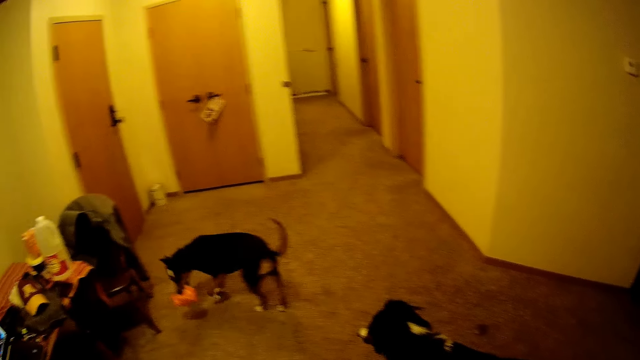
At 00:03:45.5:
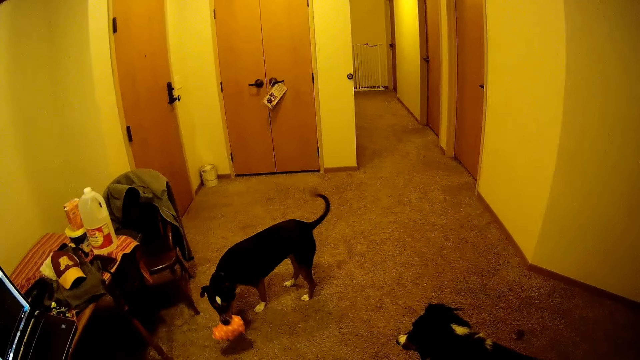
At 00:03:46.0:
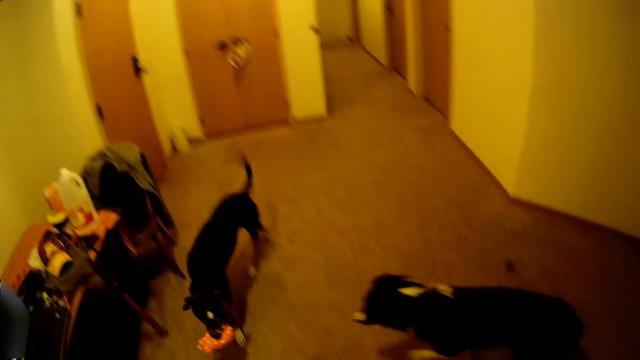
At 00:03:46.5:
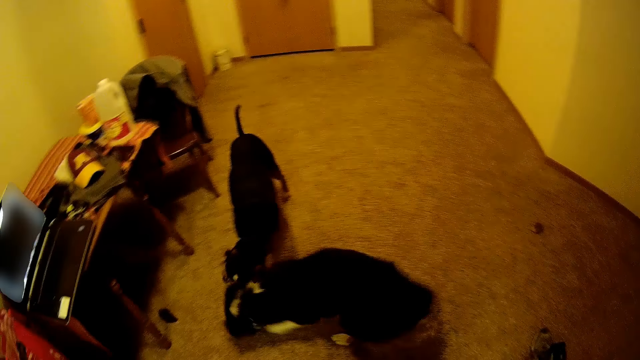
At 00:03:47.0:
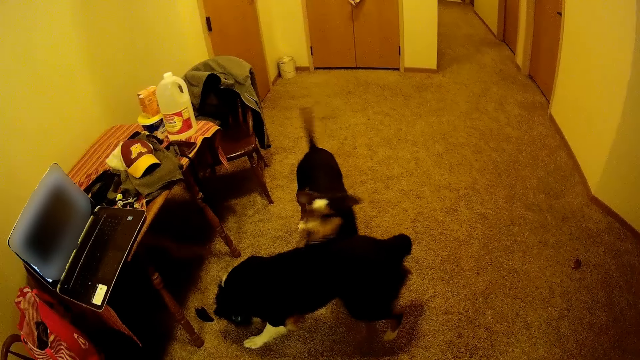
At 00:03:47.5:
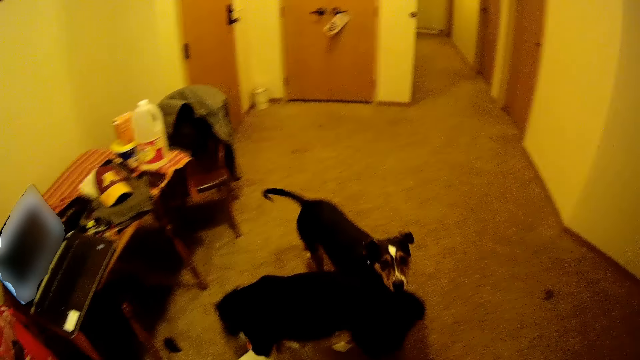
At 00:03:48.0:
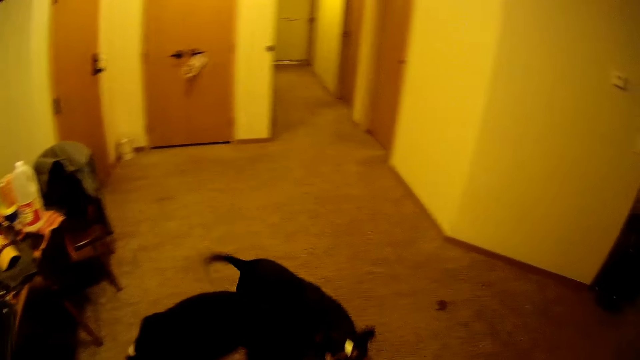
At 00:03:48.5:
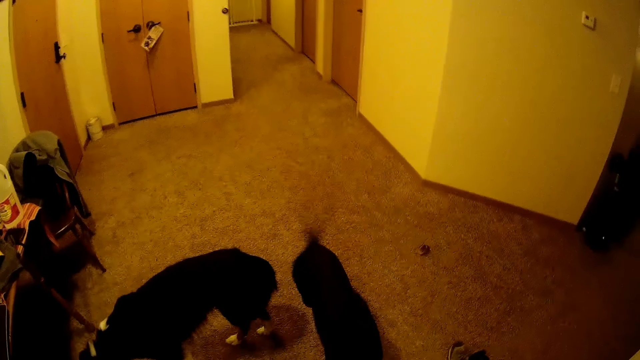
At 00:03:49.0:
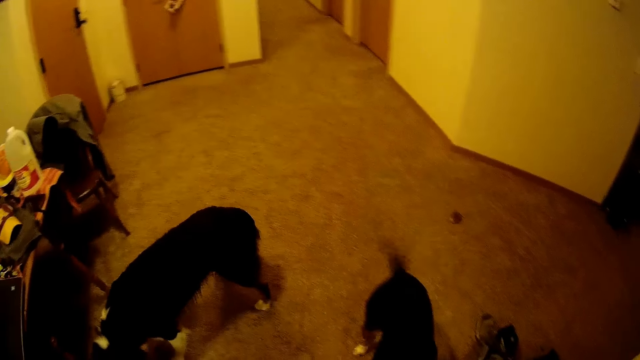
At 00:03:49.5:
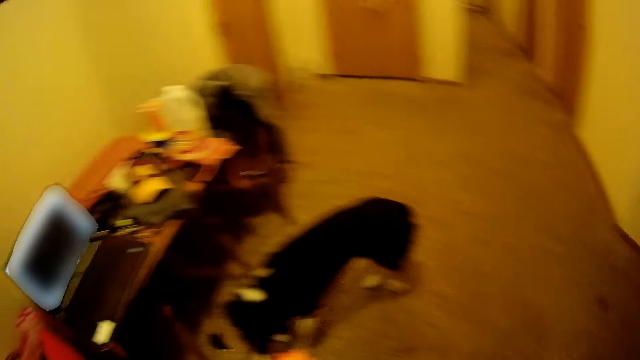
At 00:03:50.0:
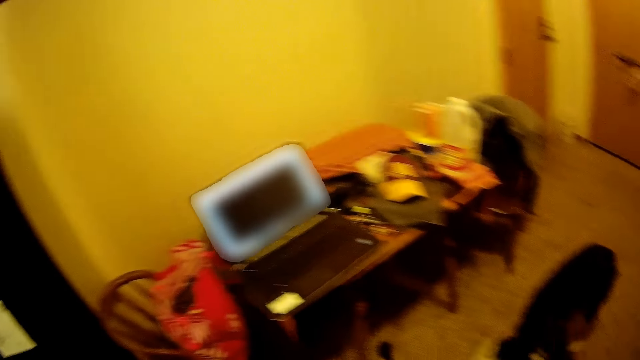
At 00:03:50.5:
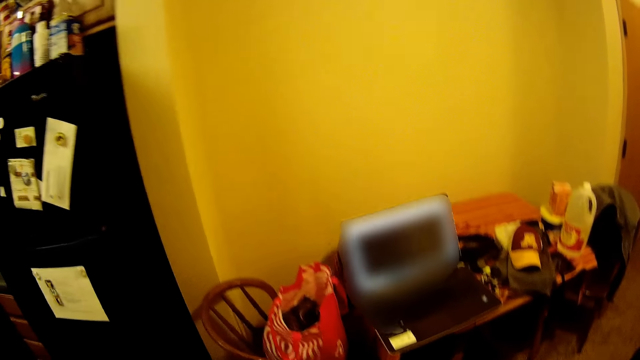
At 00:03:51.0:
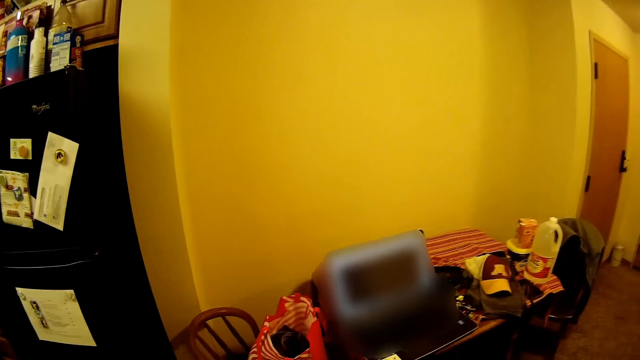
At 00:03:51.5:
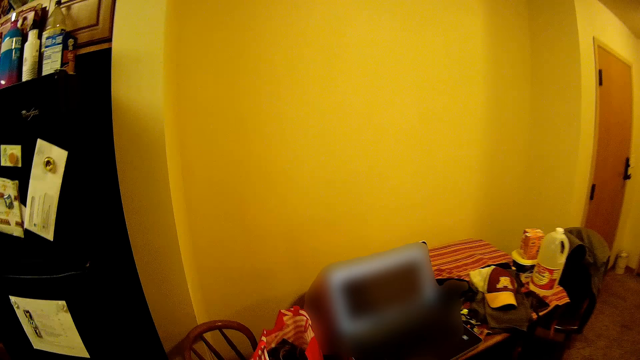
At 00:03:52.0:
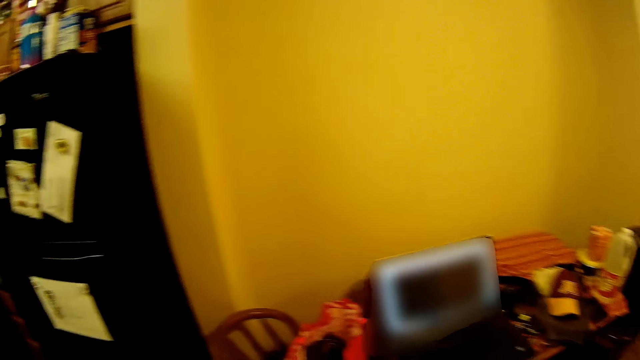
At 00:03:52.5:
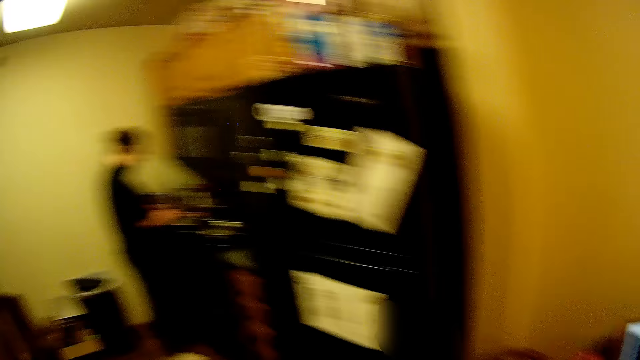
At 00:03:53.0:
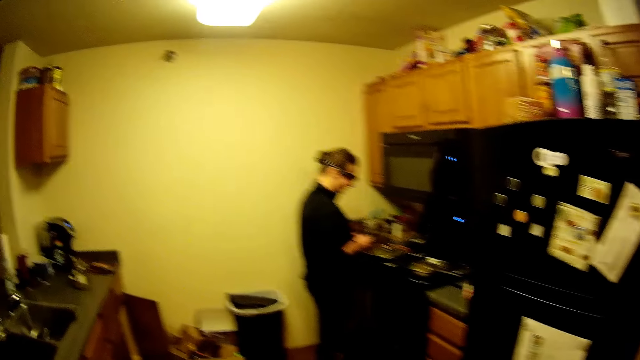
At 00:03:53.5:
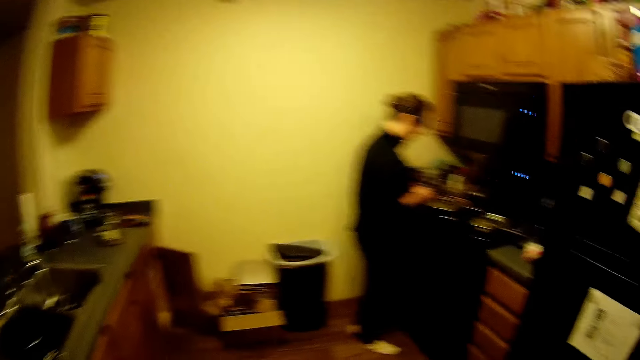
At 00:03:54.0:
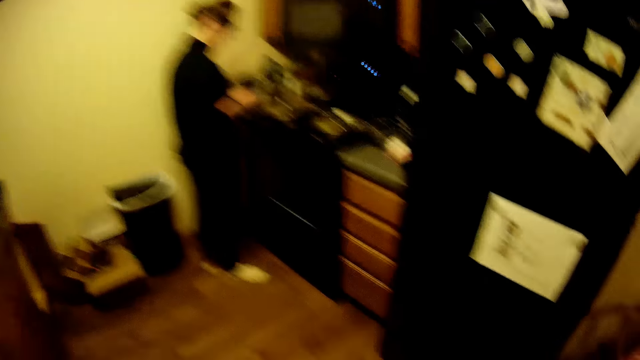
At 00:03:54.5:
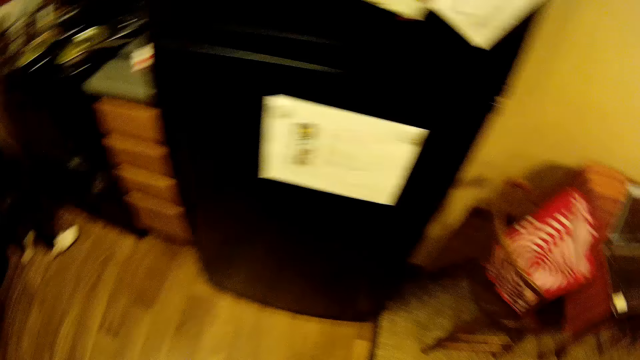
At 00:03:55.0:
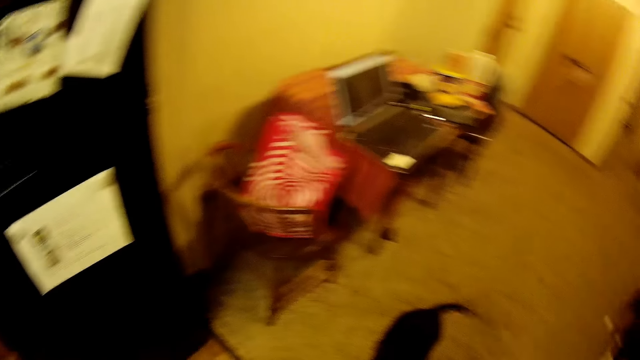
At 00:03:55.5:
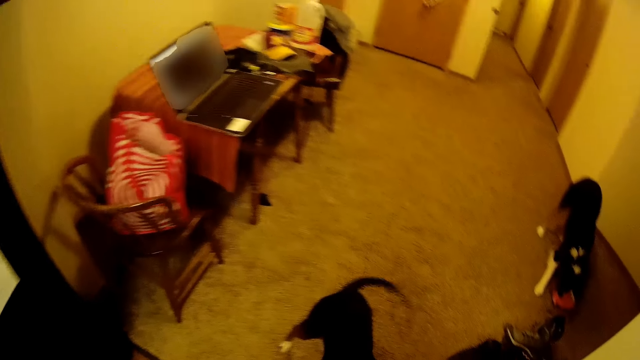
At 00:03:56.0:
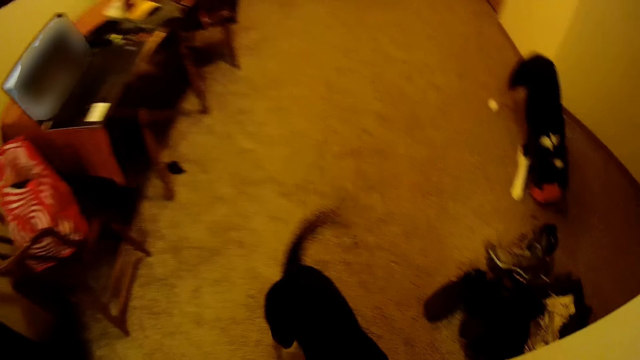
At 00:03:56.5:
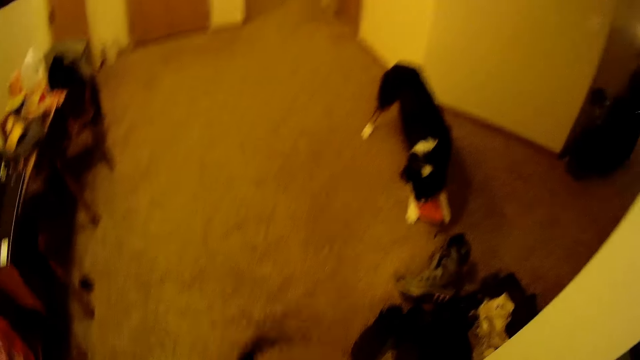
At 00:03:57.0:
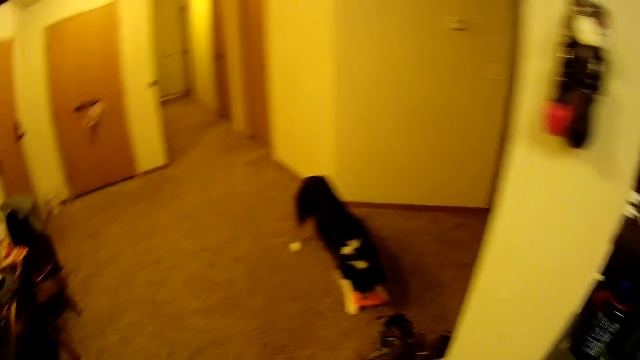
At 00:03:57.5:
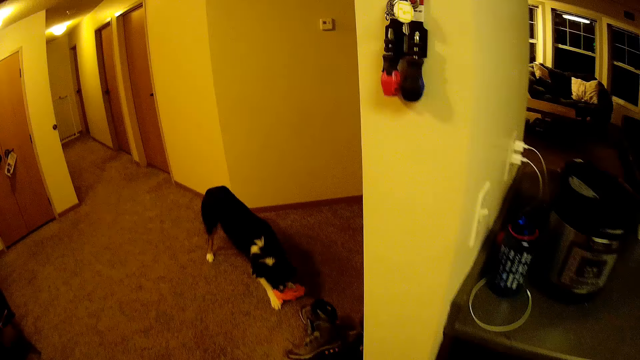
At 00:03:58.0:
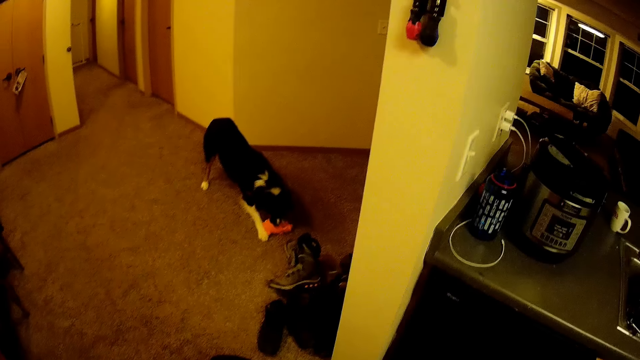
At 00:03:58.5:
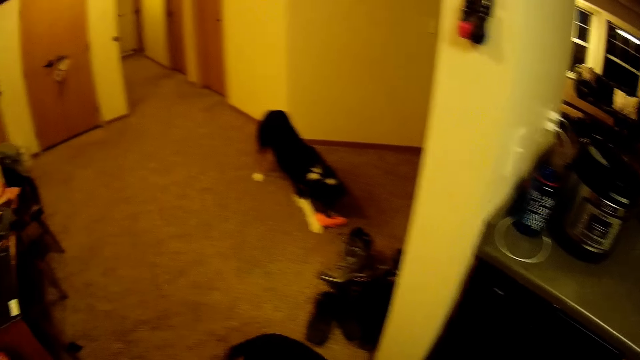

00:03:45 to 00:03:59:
The camera wearer looks around the house. They look around the apartment. A woman prepares food. The camera wearer looks around the house. They interact with the dogs.

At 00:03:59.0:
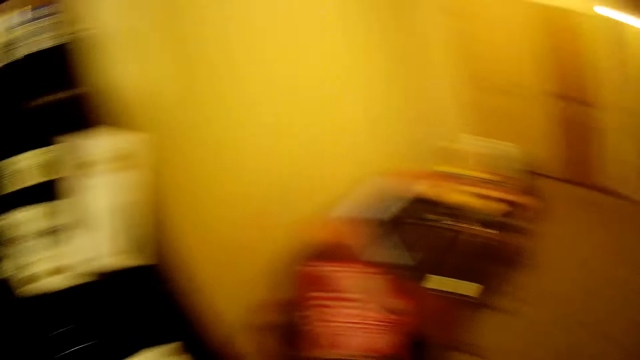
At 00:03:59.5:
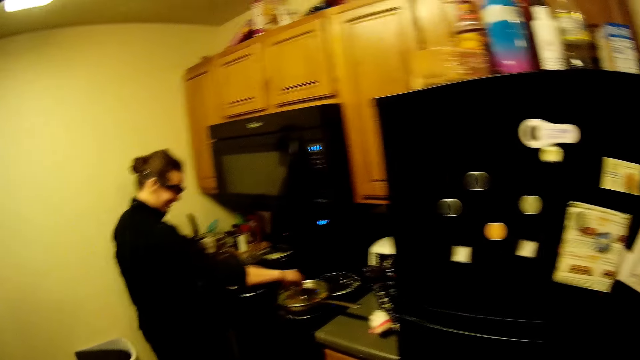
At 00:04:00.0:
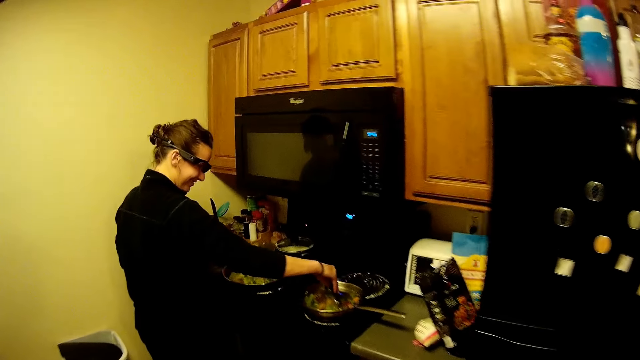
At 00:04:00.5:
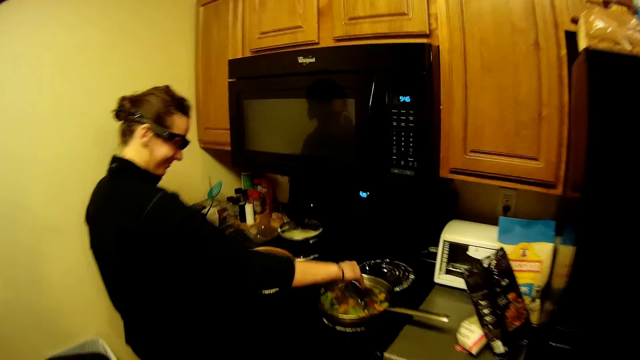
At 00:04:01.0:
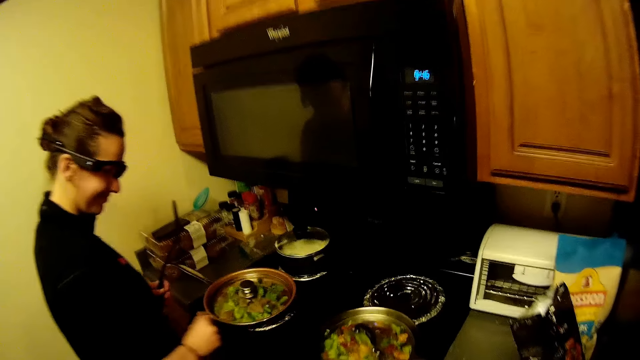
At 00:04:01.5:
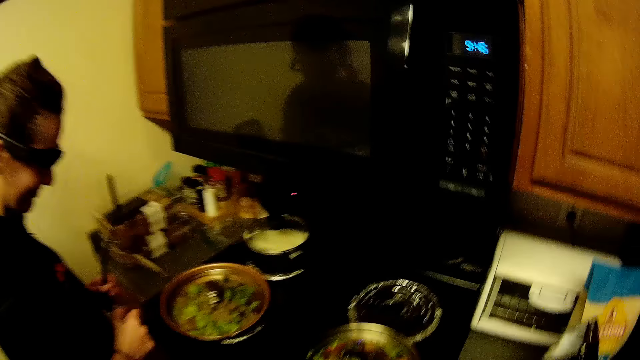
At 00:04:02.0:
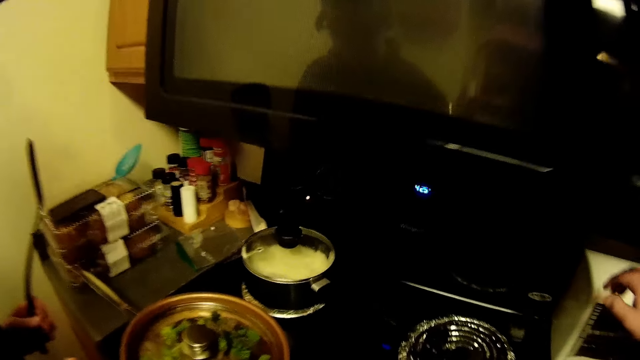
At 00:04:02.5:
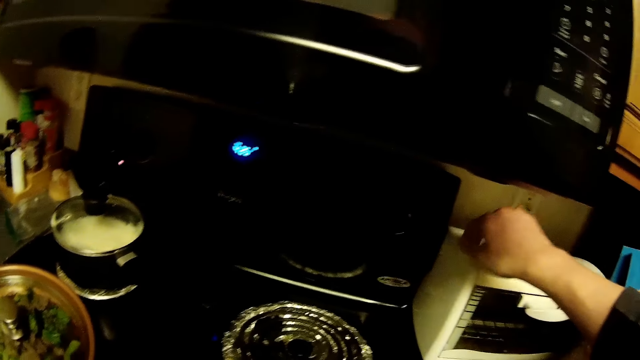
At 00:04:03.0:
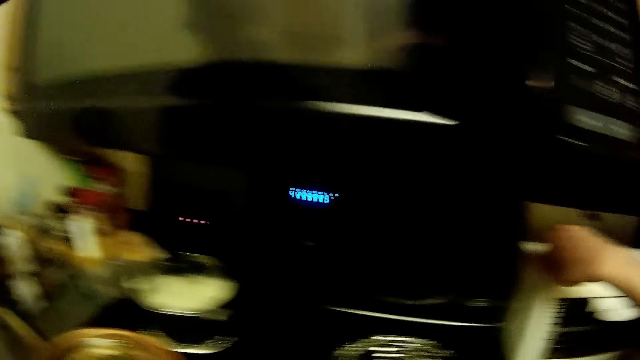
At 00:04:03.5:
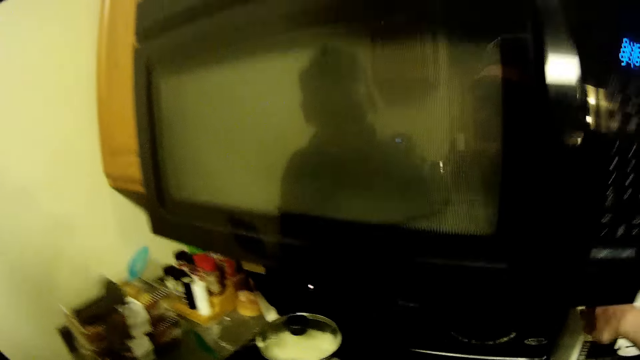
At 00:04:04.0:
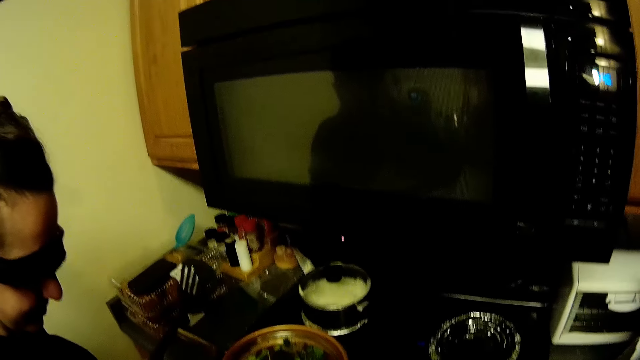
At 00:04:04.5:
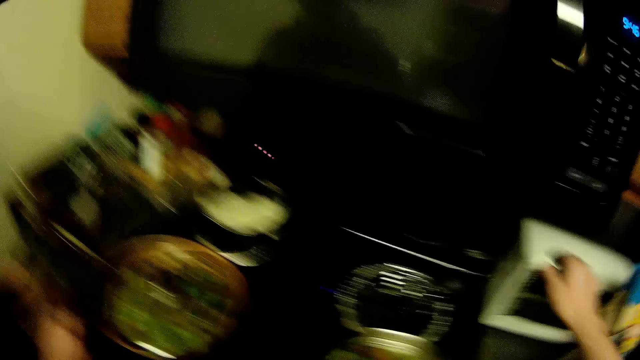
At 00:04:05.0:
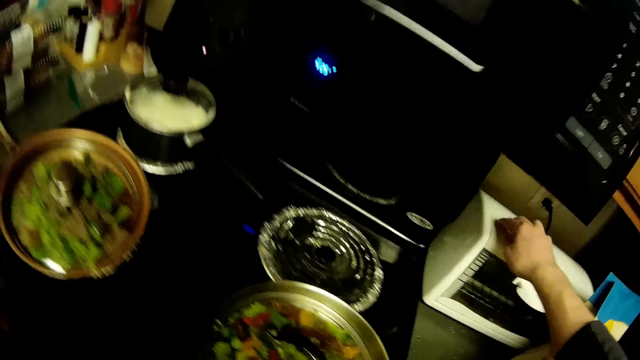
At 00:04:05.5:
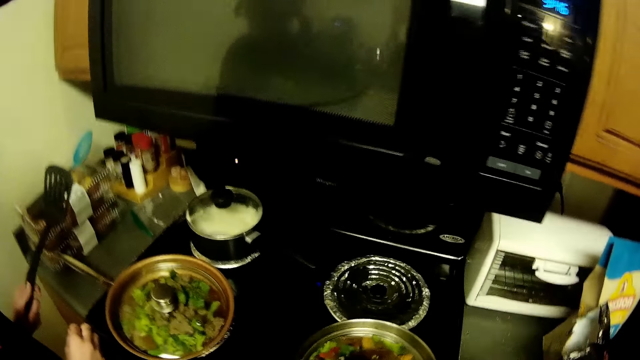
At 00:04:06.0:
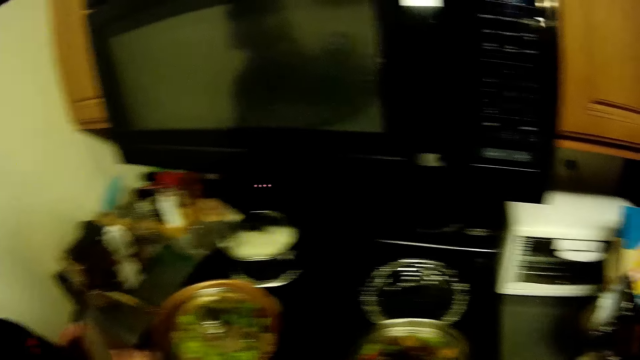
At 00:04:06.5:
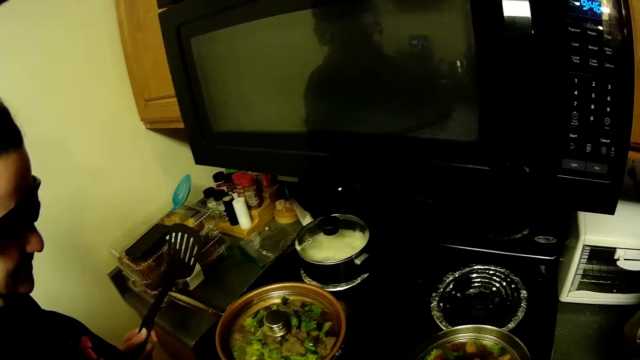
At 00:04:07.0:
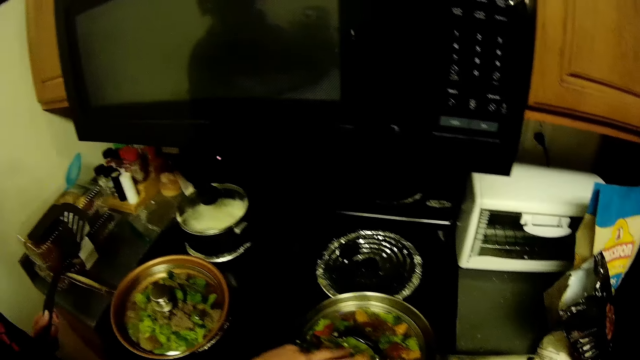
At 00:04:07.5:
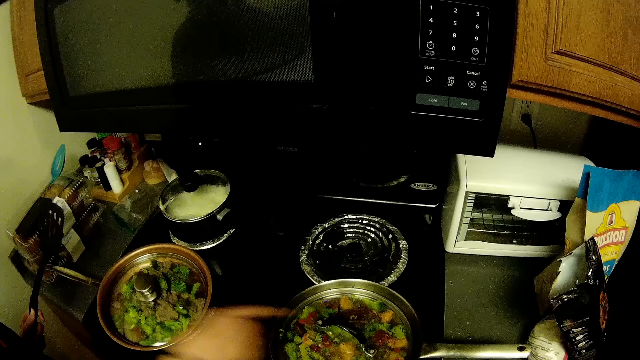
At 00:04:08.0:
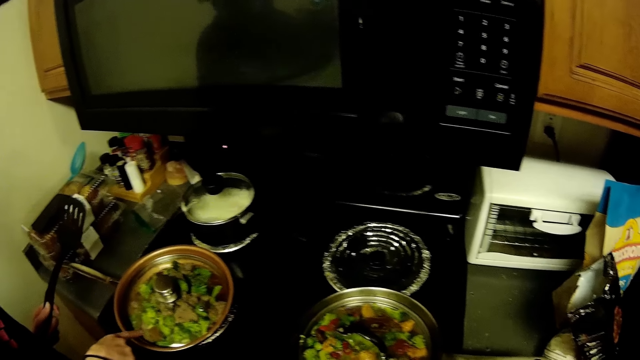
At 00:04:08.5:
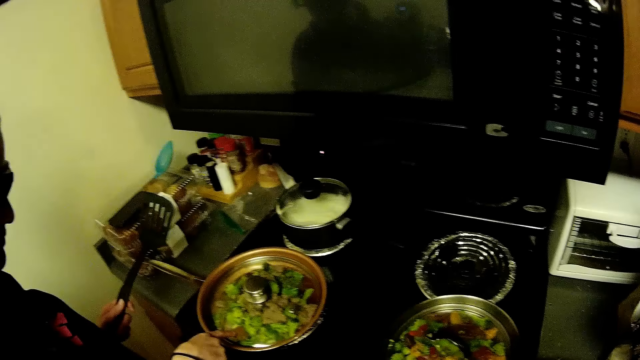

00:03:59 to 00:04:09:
The camera wearer walks around the kitchen. A woman prepares food. The camera wearer converses with the woman. They hold something. They converse with the woman.
